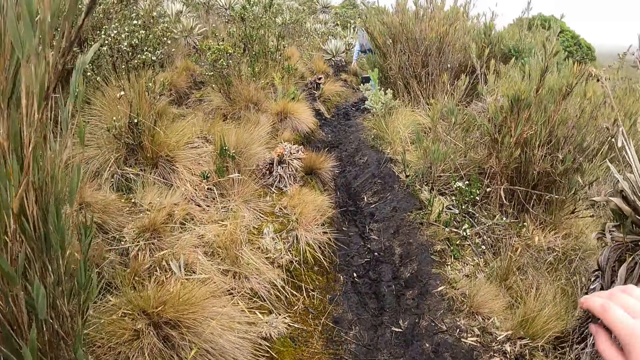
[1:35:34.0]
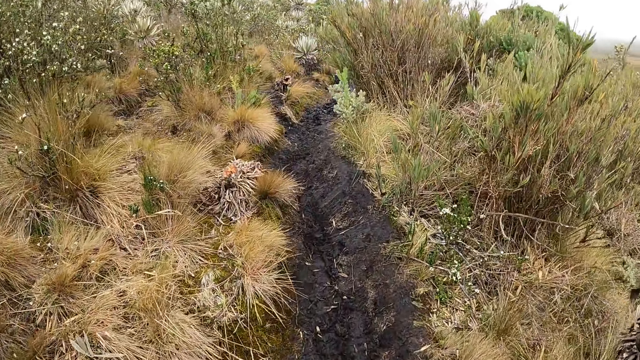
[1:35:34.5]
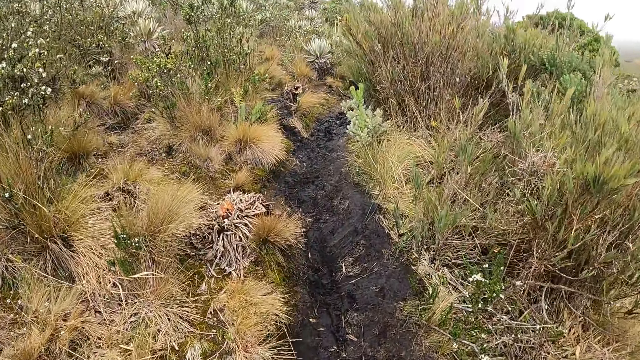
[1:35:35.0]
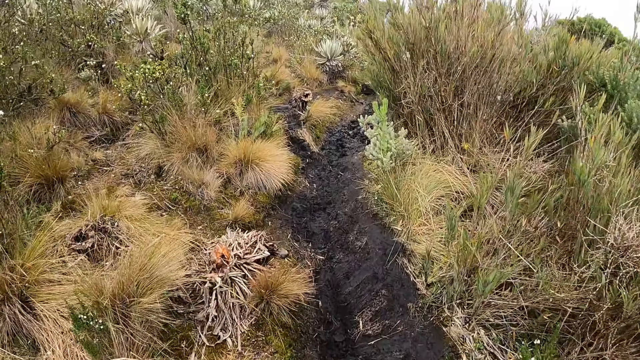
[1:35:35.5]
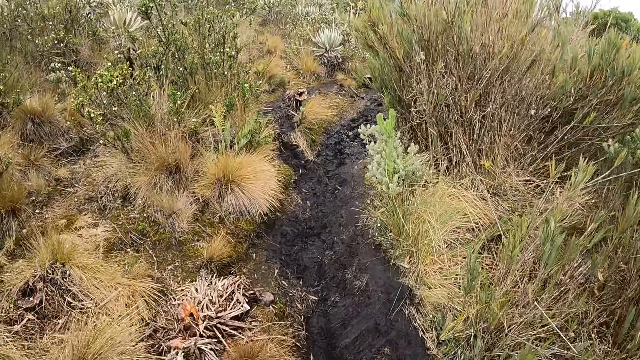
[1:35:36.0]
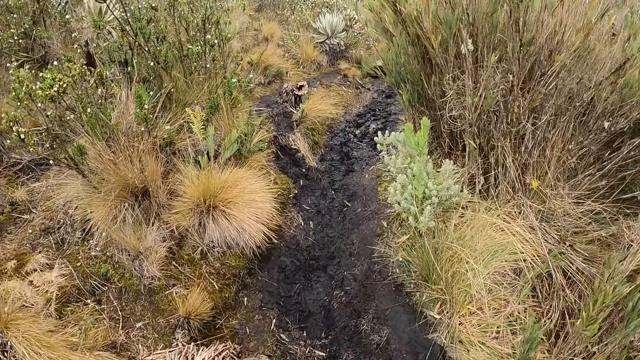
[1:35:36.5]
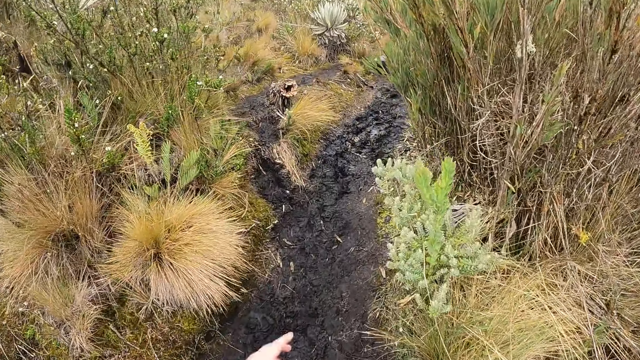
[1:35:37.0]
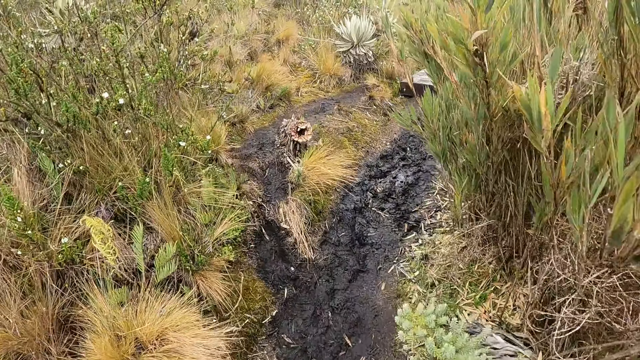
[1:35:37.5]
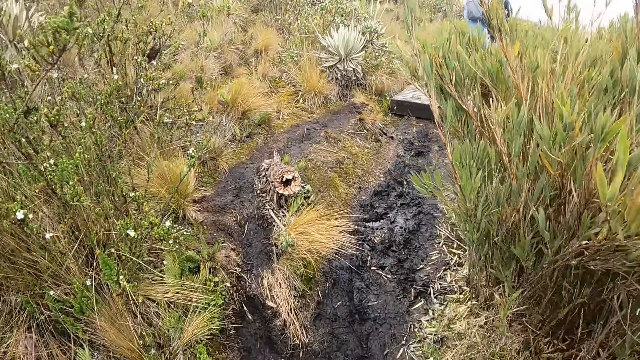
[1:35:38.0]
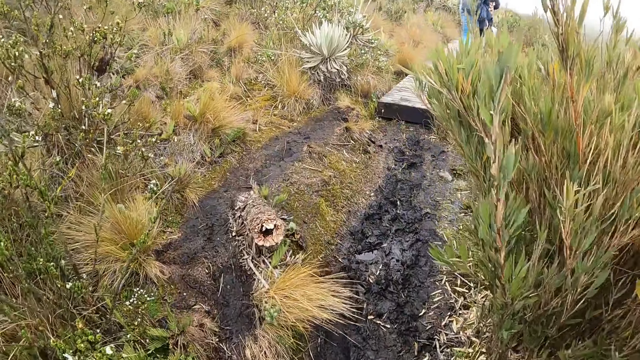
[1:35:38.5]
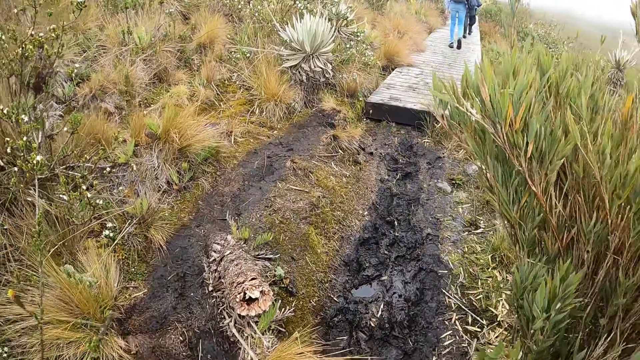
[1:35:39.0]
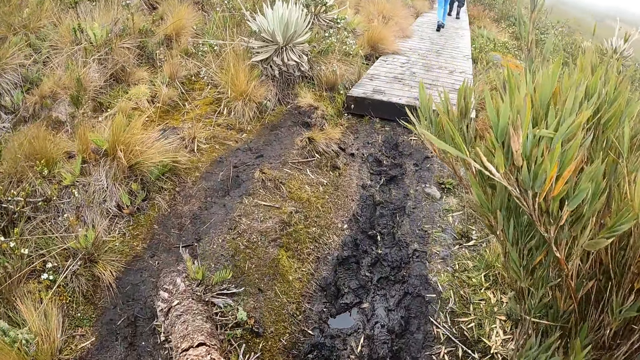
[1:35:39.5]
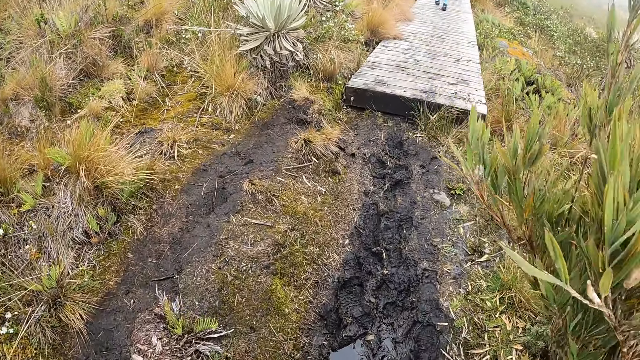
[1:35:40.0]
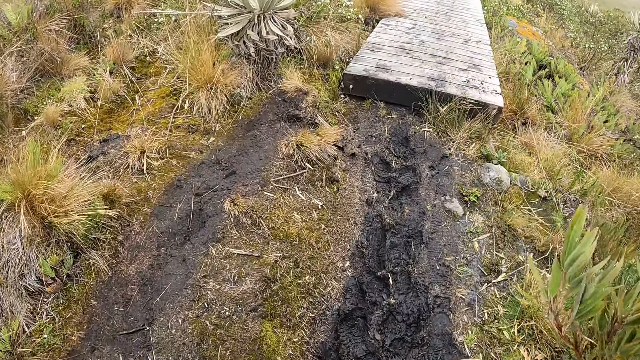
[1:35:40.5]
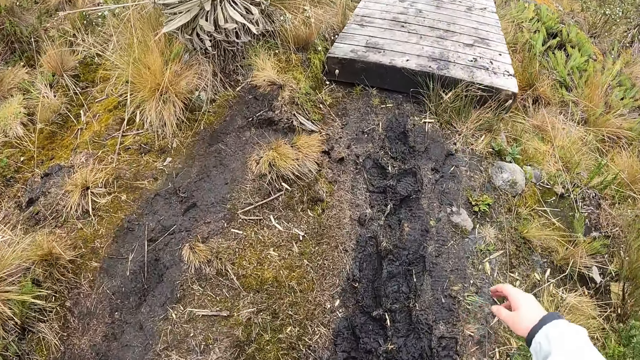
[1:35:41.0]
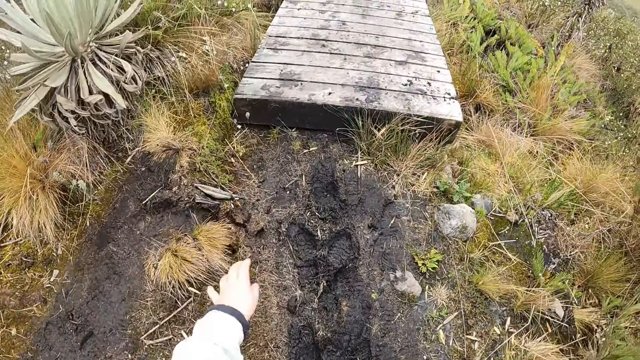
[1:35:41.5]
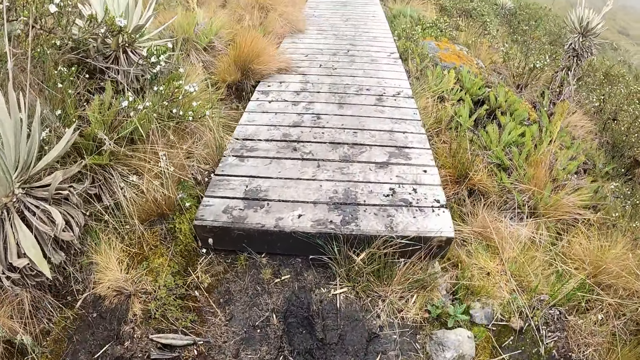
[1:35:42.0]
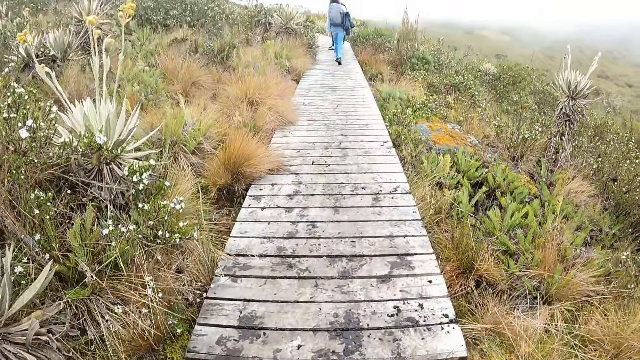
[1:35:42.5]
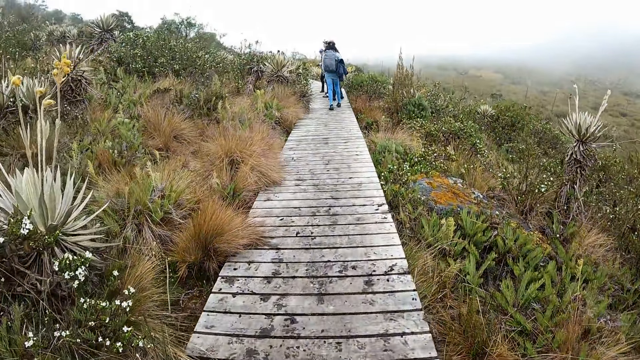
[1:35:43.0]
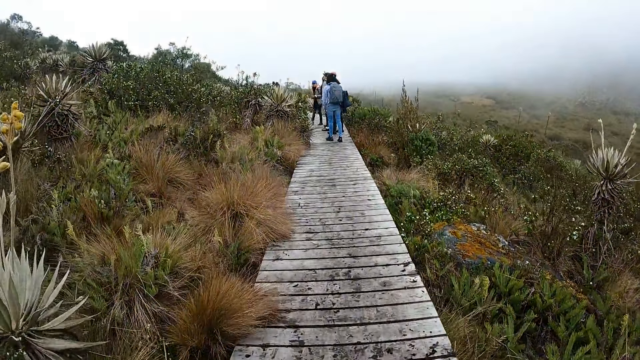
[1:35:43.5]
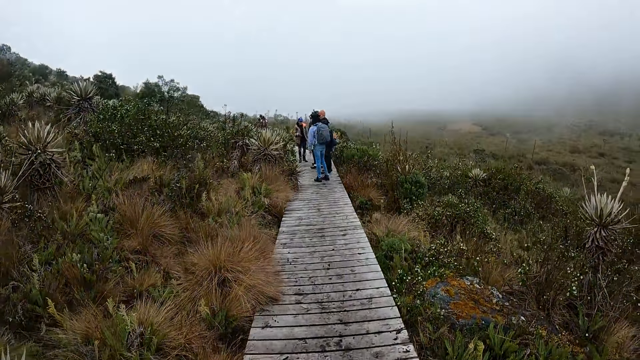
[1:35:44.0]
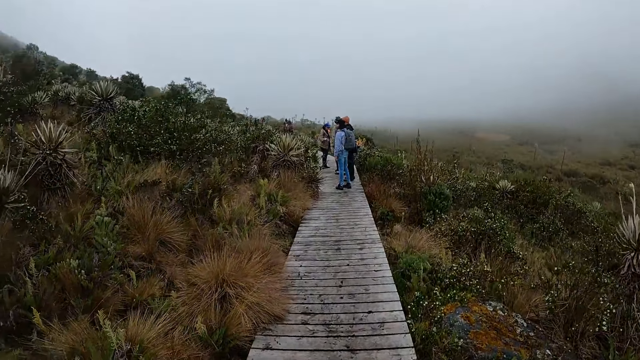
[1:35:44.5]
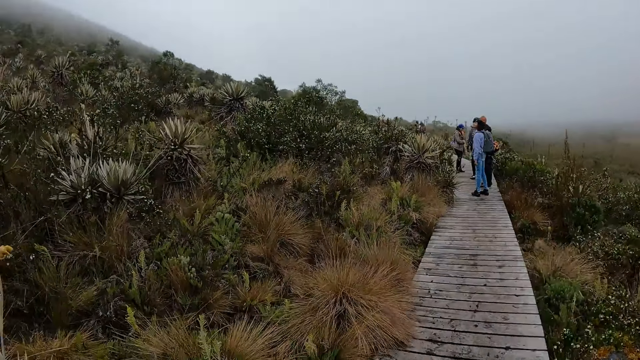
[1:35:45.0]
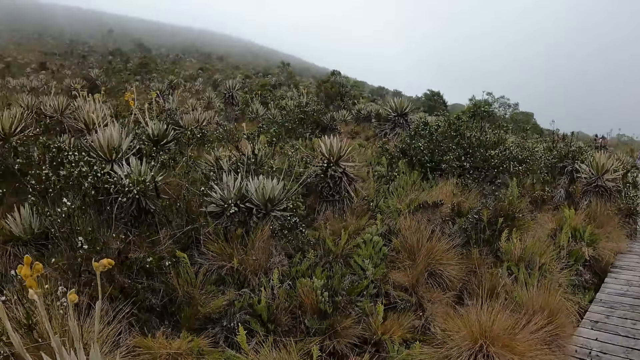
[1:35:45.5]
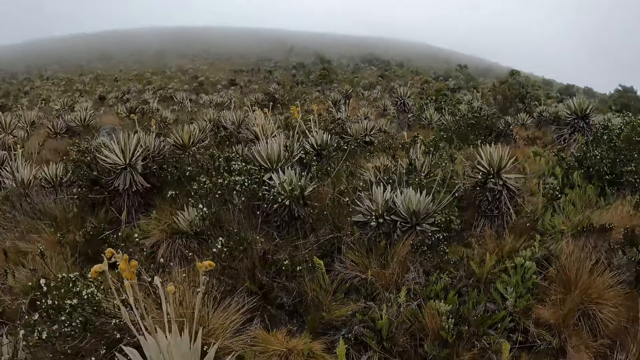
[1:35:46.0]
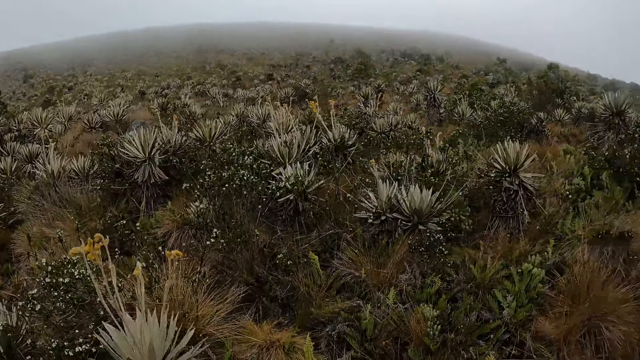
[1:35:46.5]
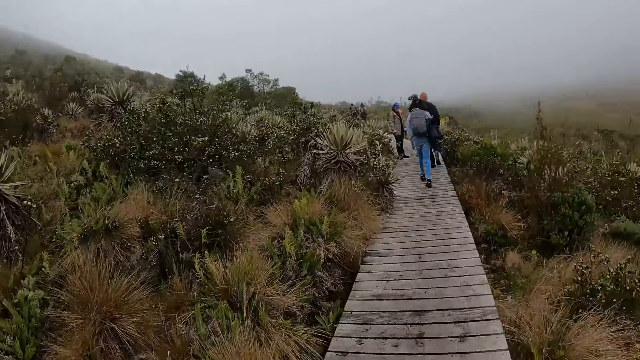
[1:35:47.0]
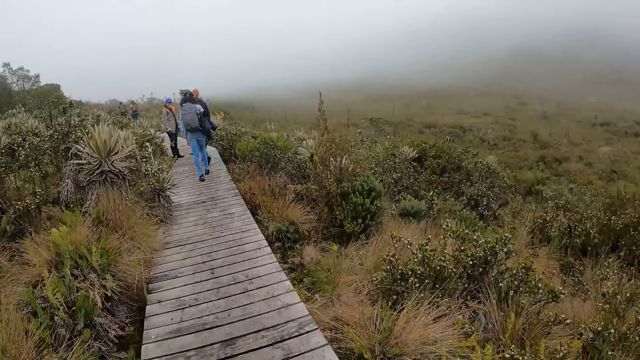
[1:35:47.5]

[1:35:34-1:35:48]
The camera wearer walks around the forest with the team. They look around the forest. They walk on the bridge. They look around the forest.

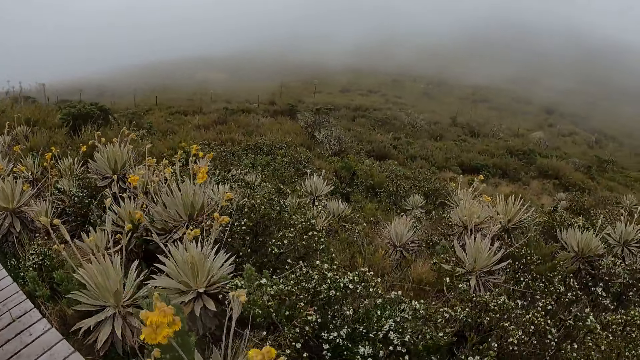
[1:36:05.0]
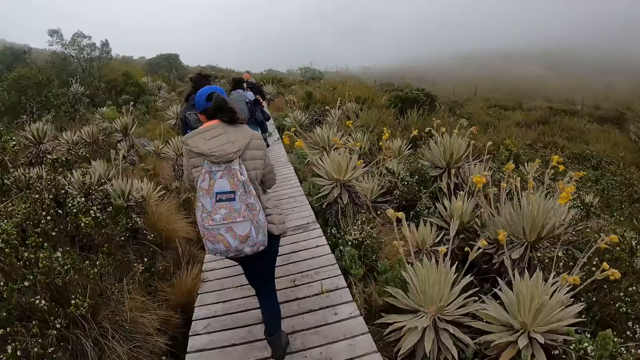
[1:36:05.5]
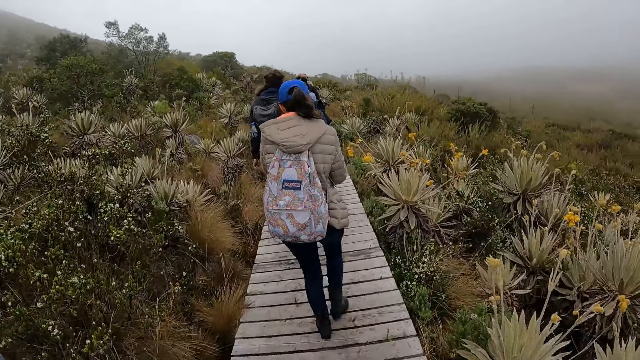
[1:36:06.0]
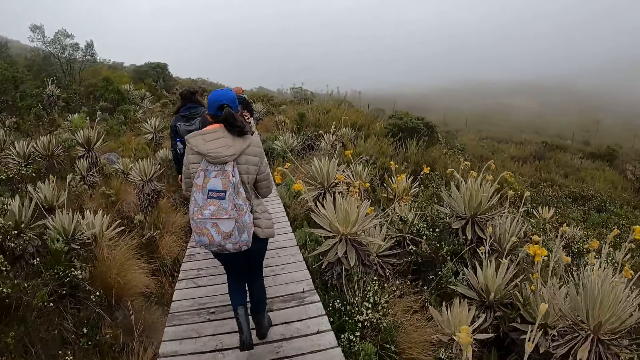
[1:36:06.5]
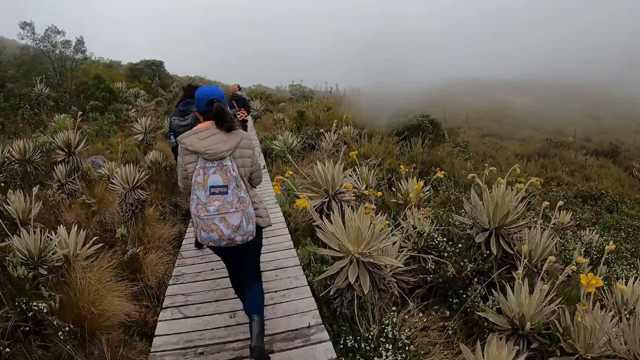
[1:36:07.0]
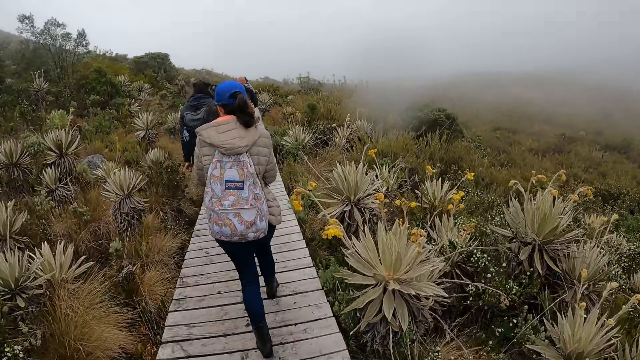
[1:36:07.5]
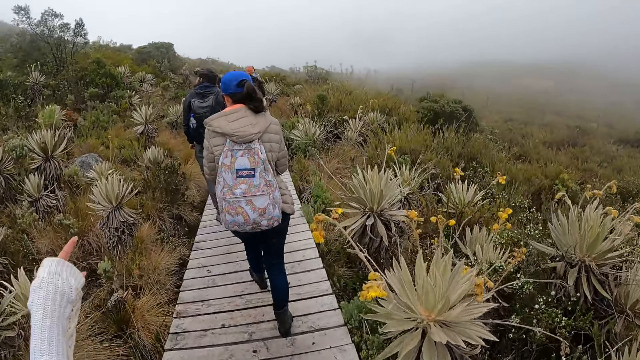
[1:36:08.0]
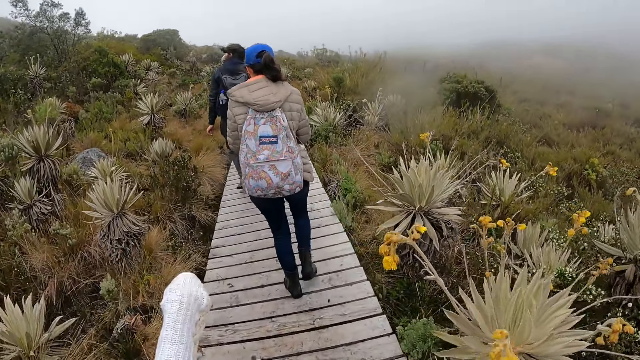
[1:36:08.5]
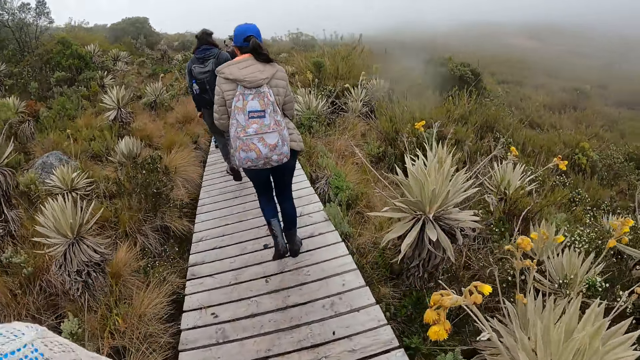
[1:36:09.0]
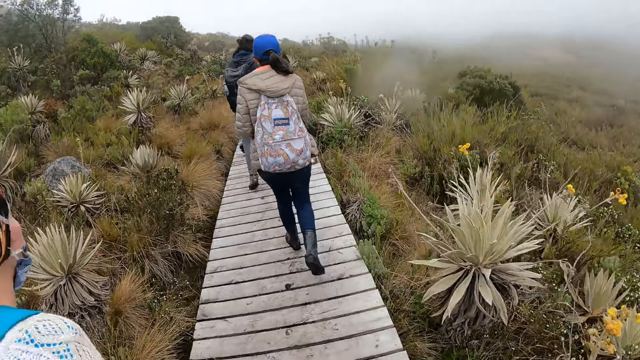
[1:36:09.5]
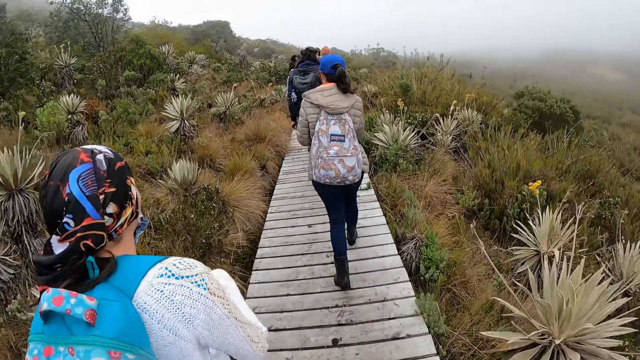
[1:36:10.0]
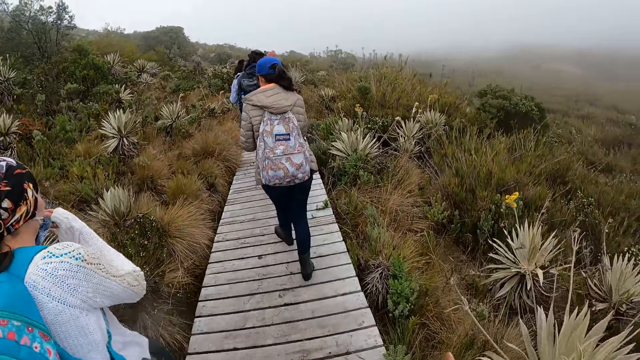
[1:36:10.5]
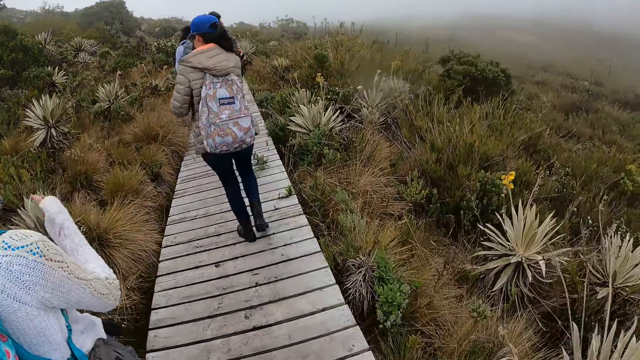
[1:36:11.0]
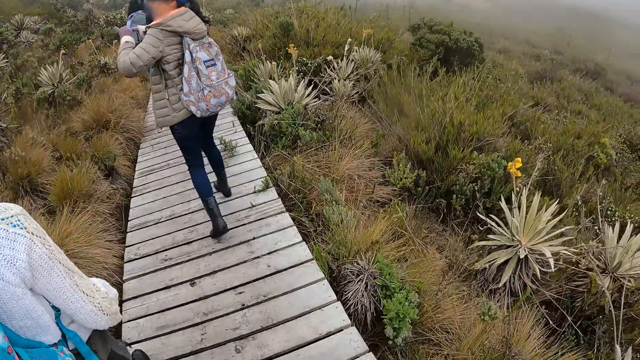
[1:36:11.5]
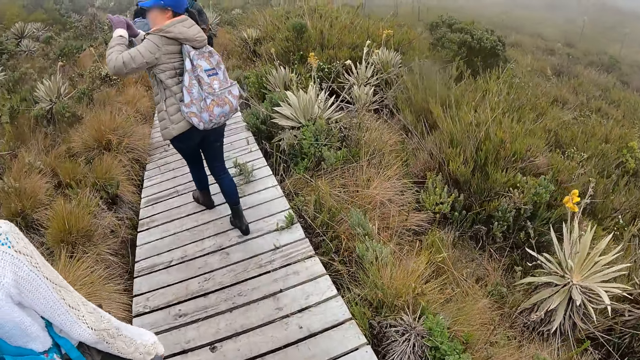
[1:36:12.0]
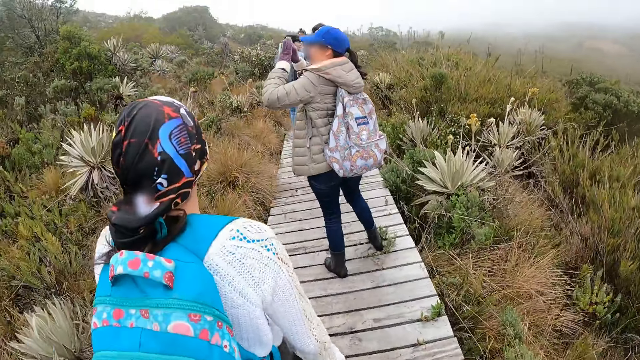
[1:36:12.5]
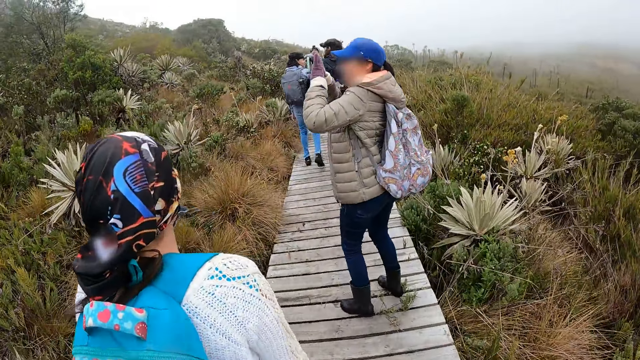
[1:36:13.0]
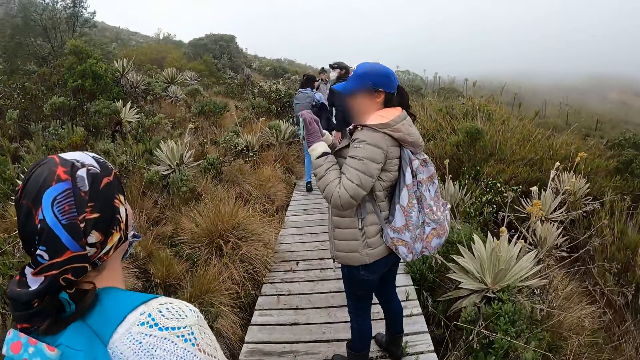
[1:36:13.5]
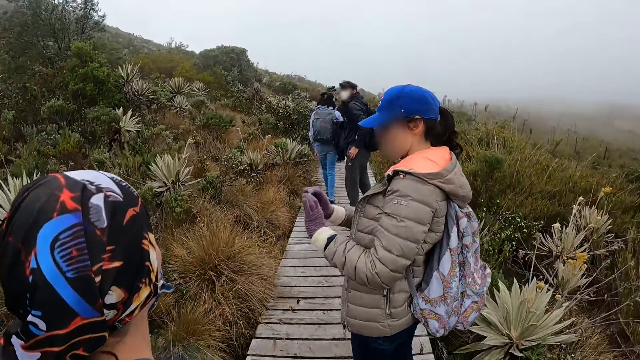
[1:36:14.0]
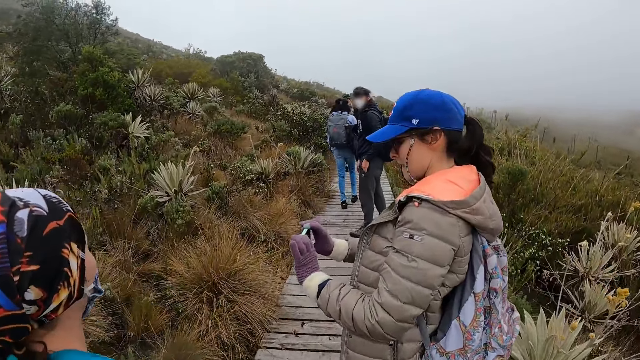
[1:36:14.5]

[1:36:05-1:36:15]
The camera wearer walks around the forest. They point at something. They walk around the forest. A woman uses her phone.
